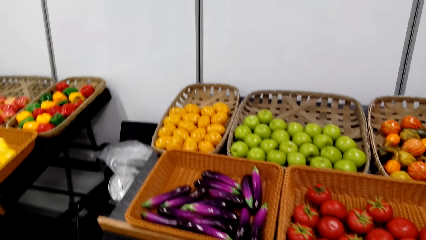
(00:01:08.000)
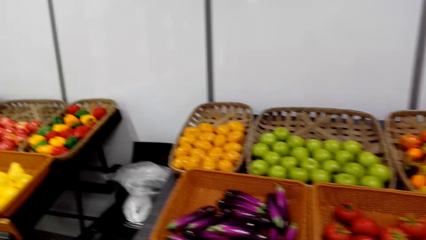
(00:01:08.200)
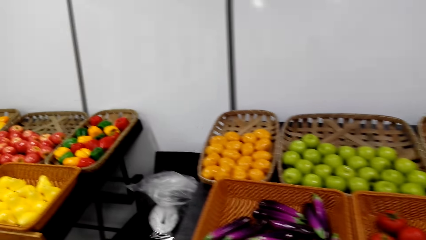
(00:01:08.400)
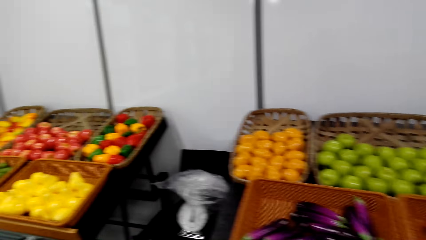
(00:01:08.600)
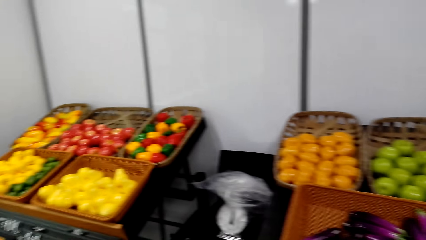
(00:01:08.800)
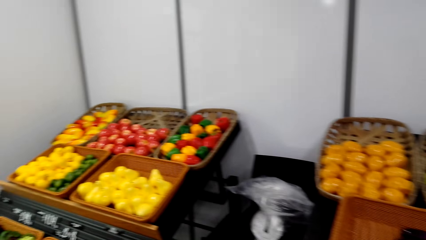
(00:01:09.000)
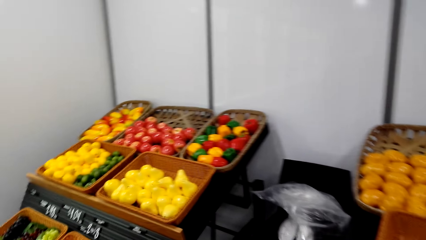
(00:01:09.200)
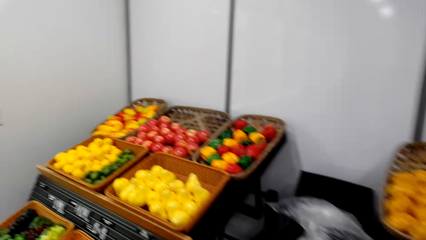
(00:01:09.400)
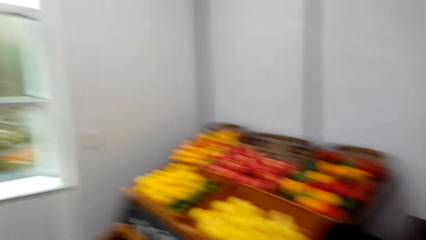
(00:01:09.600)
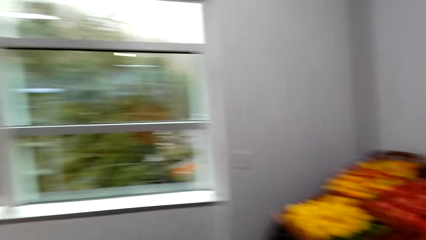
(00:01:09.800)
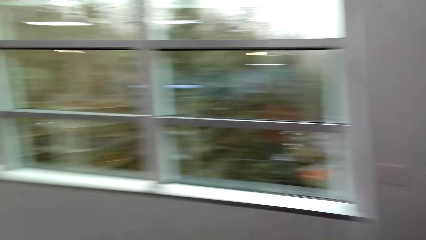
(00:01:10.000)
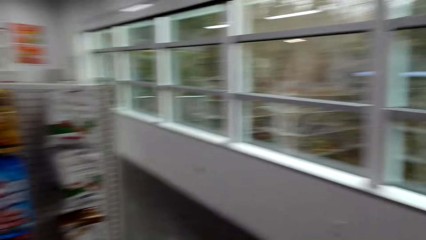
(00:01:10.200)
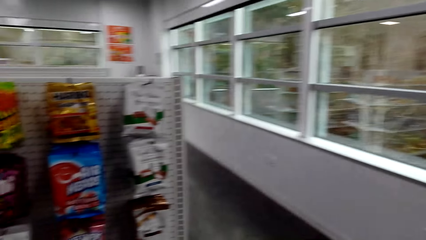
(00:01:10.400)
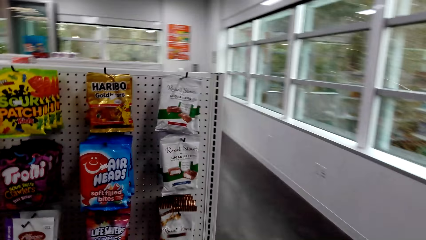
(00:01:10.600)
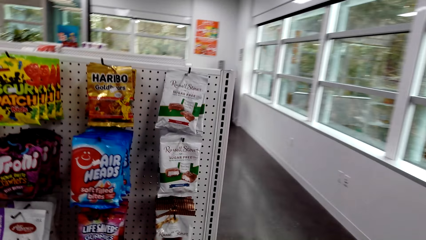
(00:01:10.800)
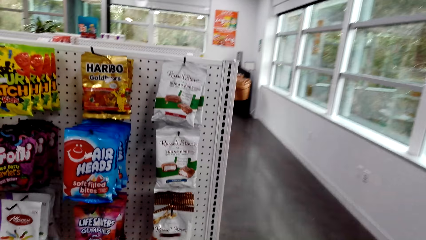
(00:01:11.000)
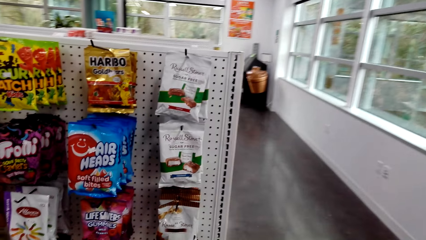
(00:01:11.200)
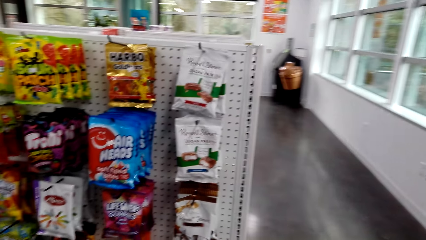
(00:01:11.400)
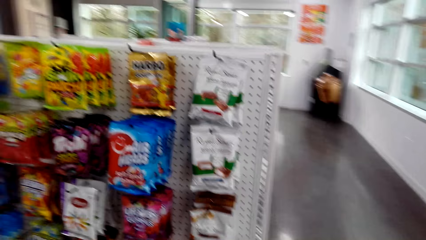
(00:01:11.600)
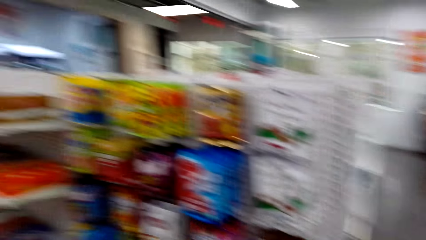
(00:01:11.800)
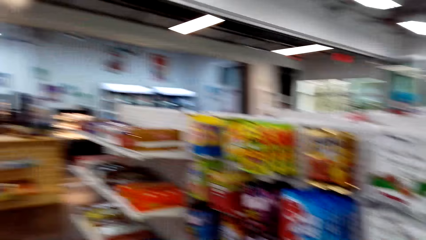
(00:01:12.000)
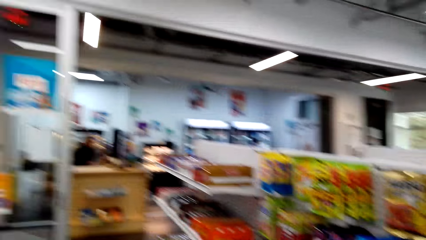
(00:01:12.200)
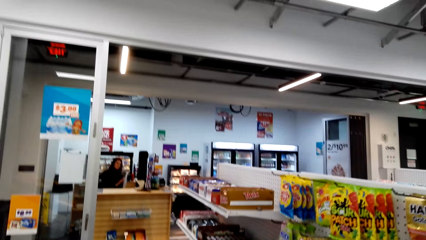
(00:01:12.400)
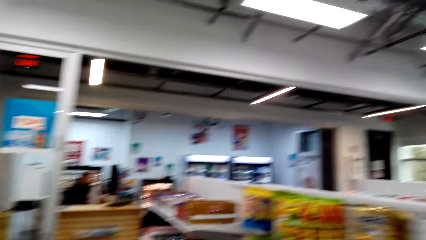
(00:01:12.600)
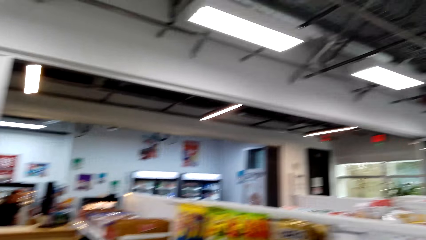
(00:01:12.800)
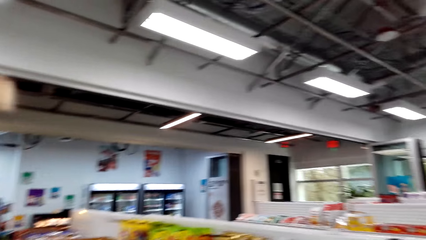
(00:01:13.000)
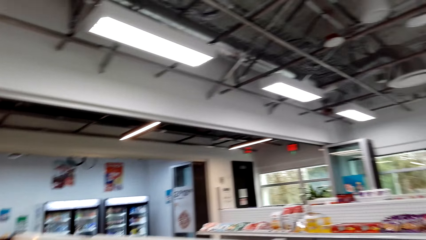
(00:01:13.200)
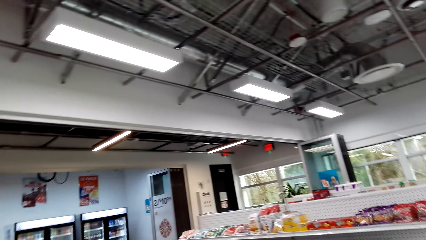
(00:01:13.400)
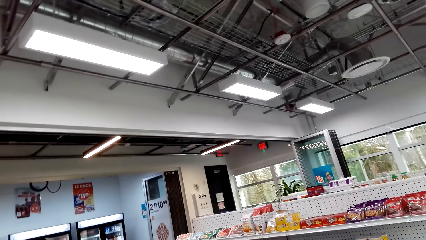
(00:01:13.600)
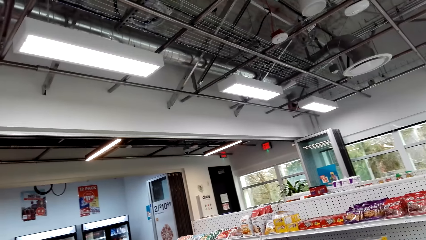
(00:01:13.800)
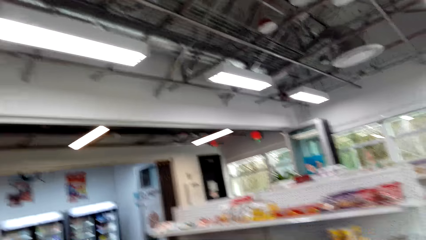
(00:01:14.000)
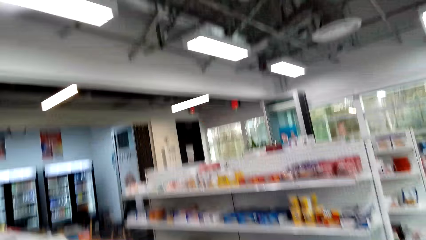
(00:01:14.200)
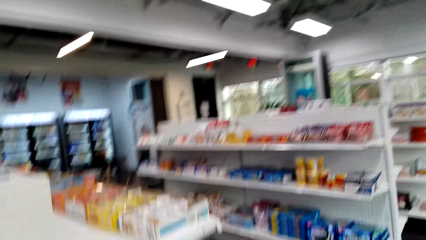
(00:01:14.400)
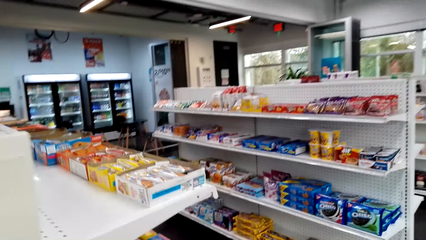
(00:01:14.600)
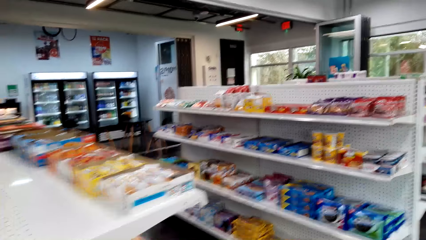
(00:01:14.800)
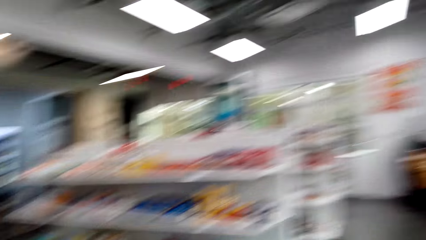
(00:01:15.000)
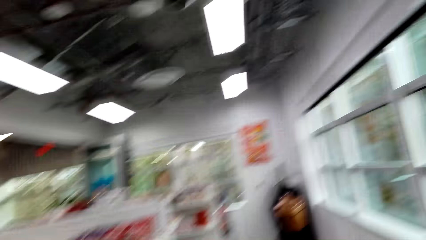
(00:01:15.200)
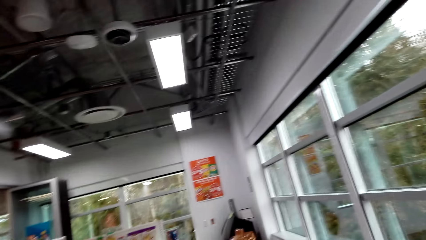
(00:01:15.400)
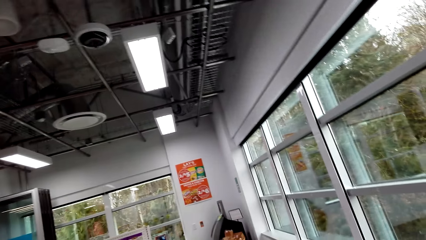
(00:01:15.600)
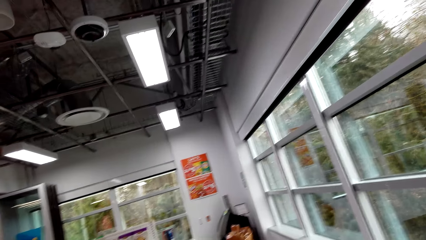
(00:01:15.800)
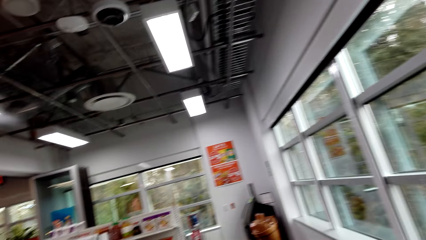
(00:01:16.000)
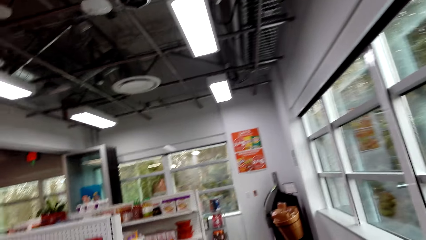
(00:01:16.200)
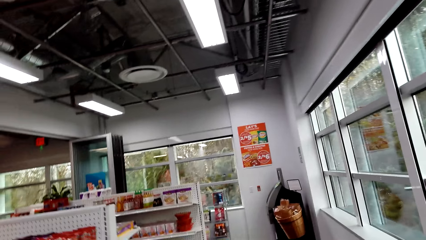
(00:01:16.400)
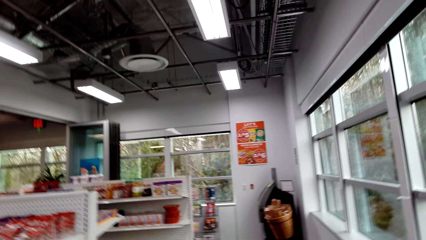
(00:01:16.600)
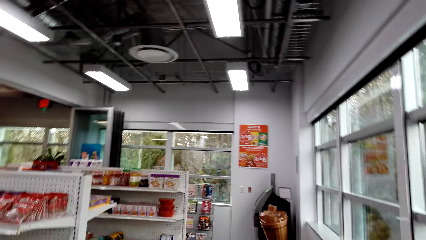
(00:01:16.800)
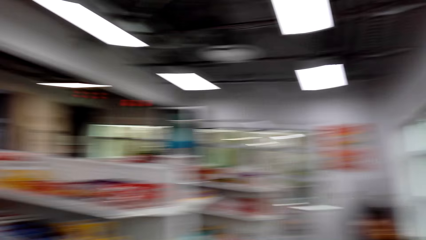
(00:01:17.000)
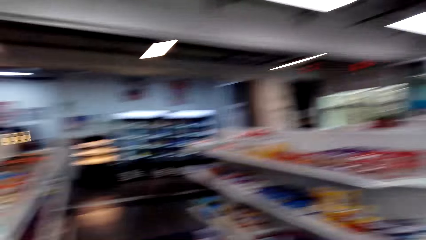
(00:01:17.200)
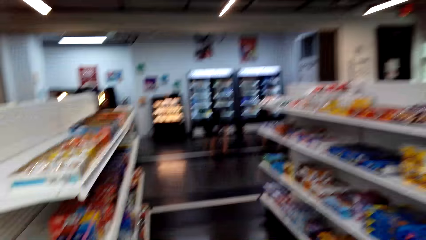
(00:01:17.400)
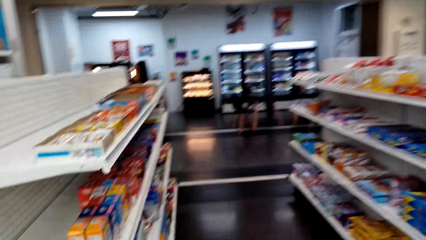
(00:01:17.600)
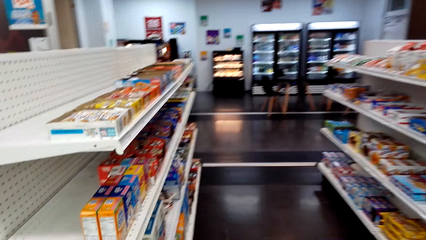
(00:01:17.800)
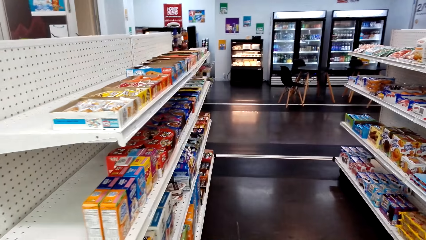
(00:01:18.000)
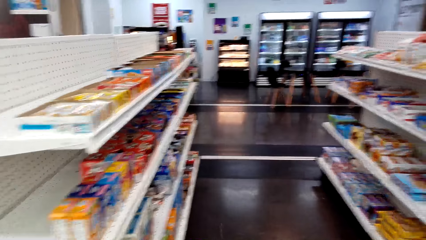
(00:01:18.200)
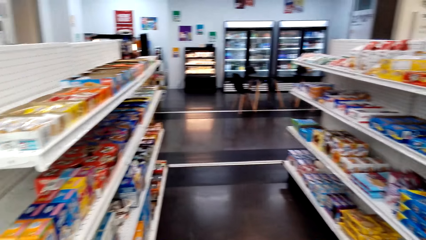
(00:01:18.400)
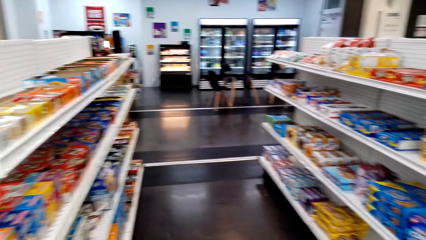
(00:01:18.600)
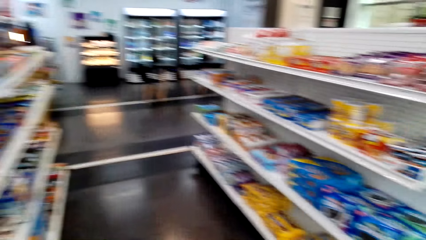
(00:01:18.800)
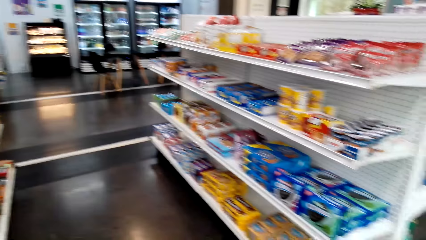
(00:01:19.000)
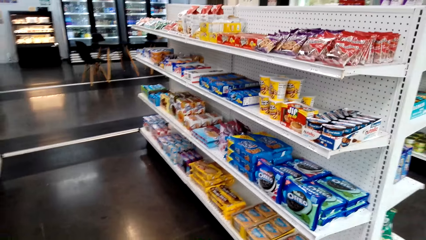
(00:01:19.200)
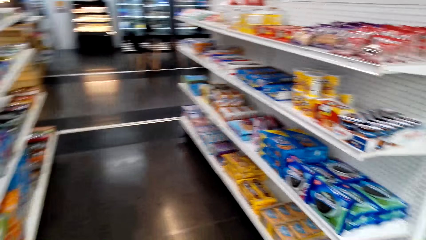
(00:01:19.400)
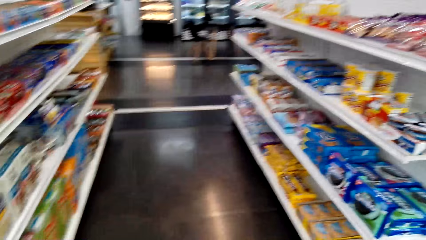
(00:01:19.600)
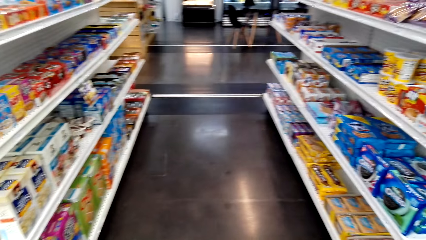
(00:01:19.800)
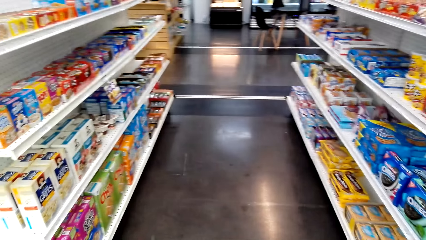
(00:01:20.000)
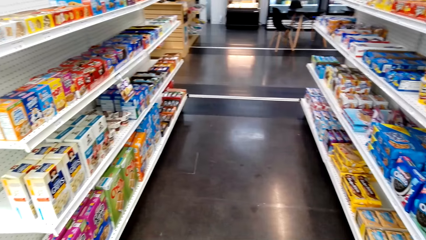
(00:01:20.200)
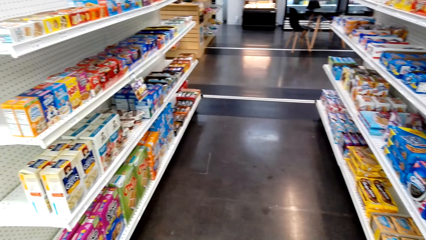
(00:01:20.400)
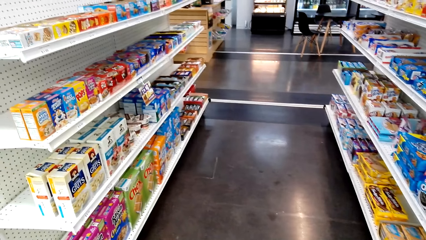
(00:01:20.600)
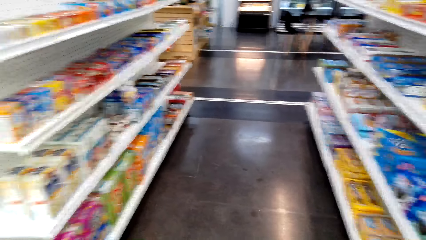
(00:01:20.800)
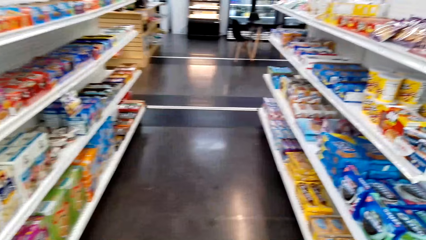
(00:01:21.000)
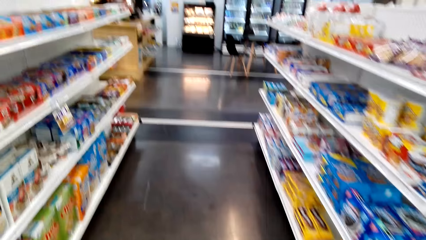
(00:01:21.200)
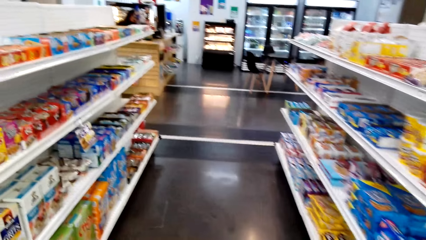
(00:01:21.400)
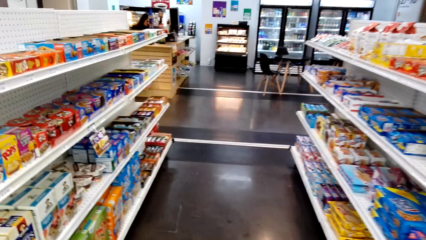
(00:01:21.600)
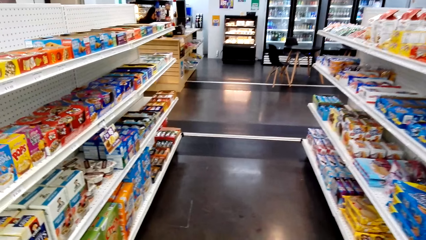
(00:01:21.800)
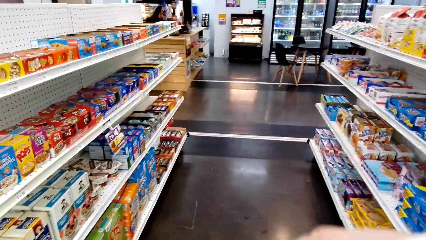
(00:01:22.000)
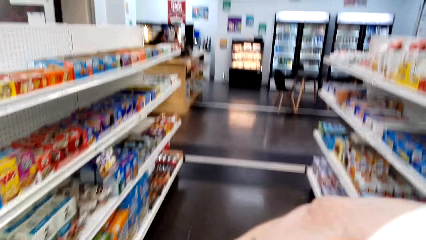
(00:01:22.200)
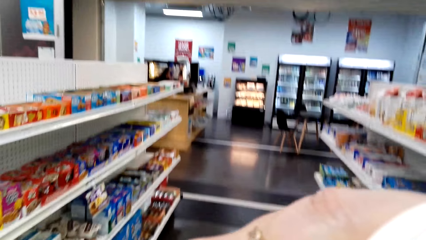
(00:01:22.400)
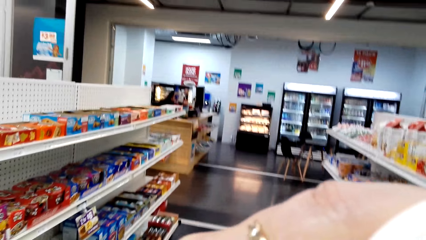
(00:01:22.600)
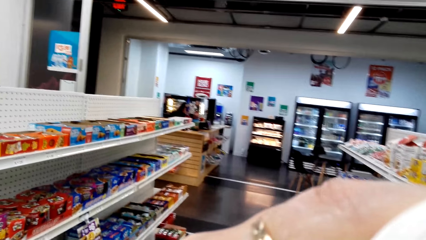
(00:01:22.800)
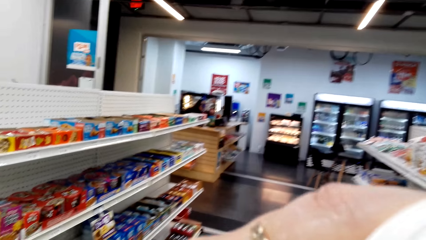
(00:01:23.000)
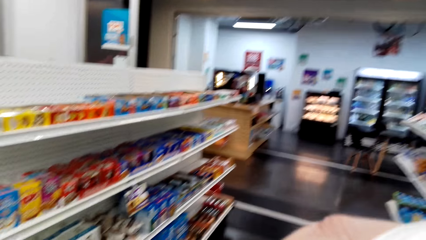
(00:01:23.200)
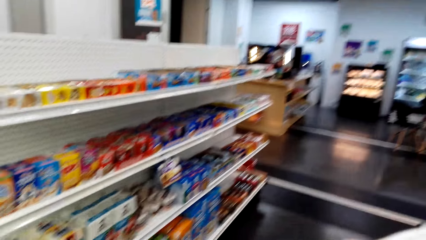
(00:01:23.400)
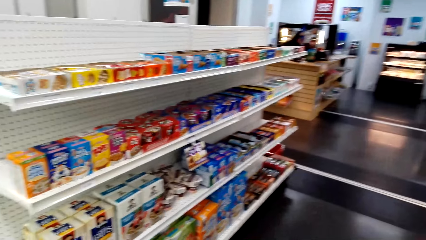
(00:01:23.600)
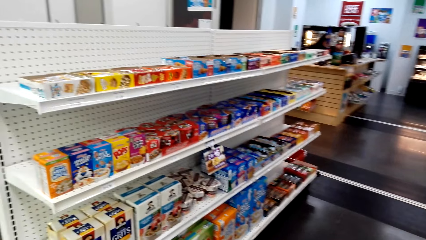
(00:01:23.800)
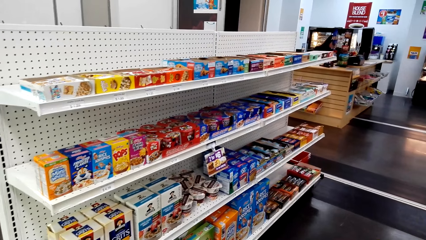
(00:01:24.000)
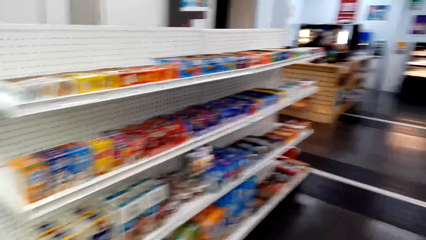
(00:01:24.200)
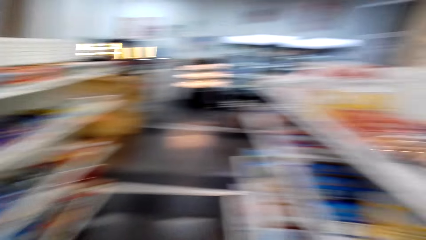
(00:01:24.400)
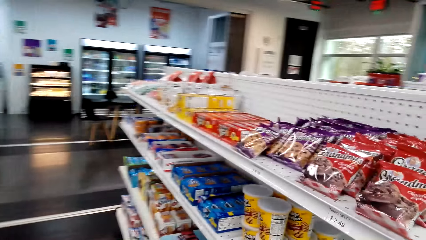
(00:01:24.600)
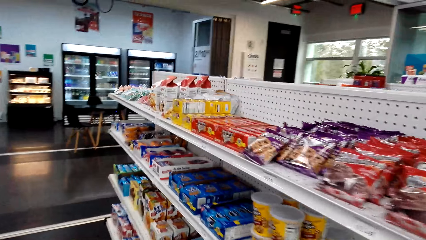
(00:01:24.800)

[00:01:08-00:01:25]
The camera wearer walks past the groceries. She stops at an aisle. She raises her hand.
